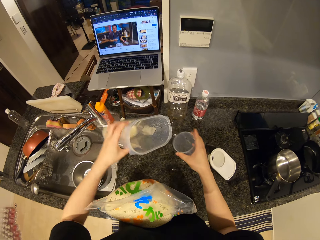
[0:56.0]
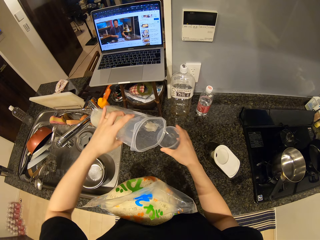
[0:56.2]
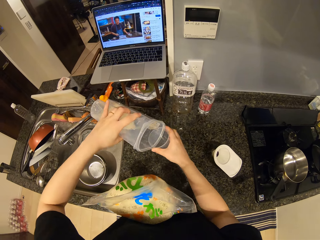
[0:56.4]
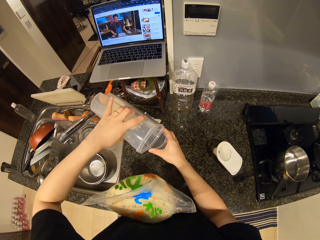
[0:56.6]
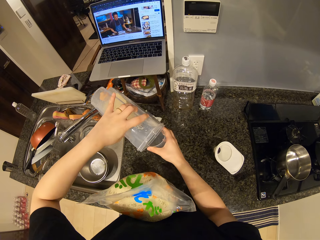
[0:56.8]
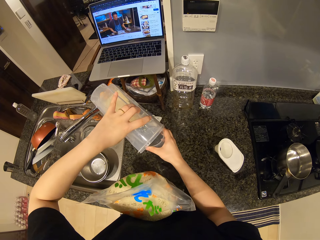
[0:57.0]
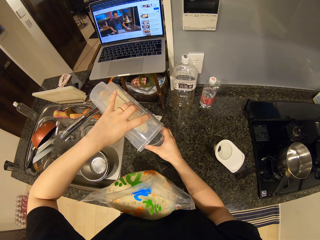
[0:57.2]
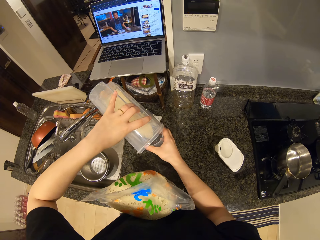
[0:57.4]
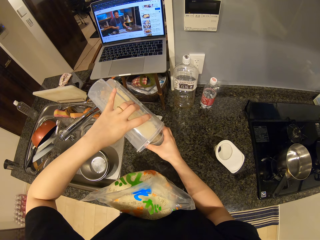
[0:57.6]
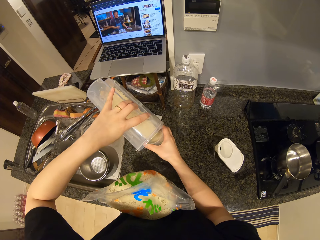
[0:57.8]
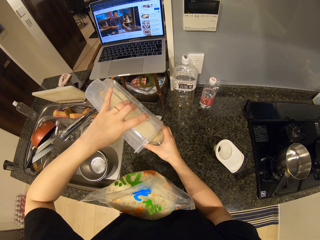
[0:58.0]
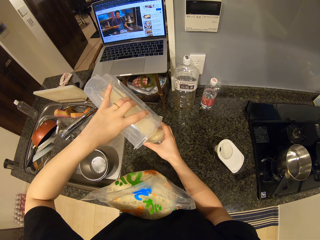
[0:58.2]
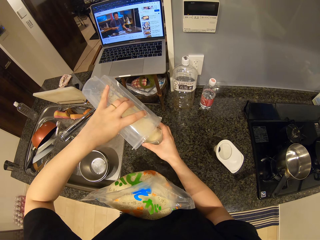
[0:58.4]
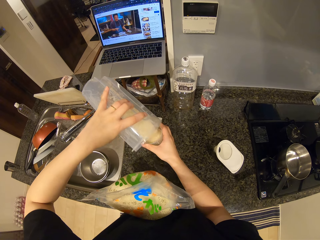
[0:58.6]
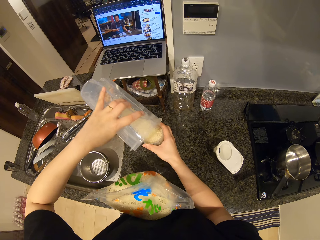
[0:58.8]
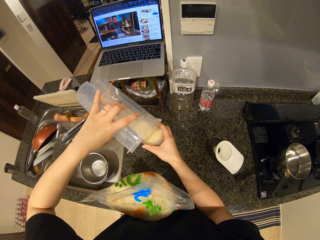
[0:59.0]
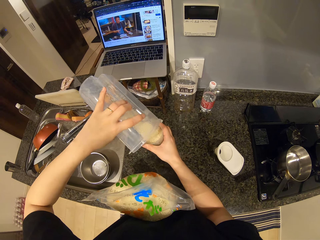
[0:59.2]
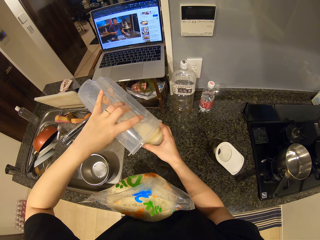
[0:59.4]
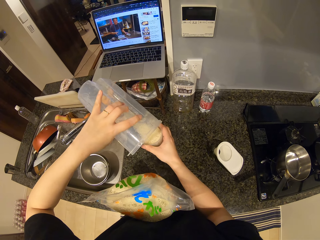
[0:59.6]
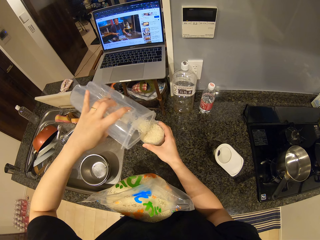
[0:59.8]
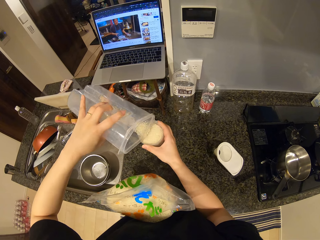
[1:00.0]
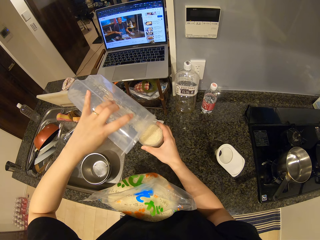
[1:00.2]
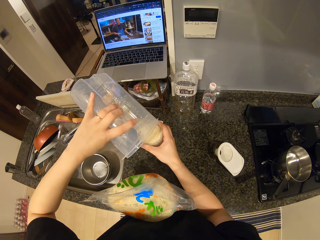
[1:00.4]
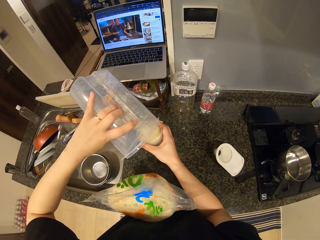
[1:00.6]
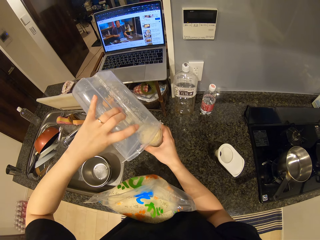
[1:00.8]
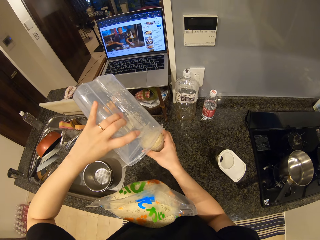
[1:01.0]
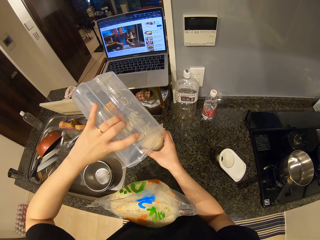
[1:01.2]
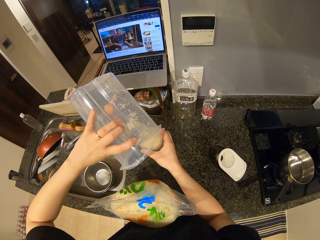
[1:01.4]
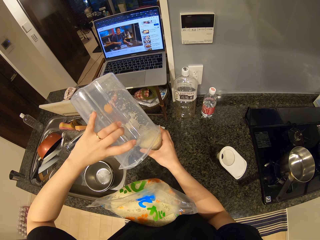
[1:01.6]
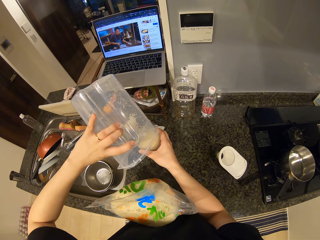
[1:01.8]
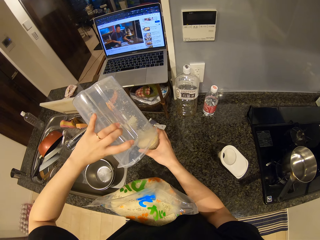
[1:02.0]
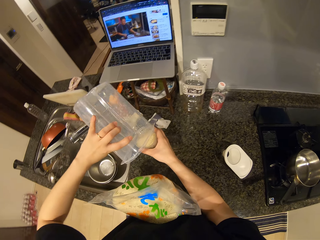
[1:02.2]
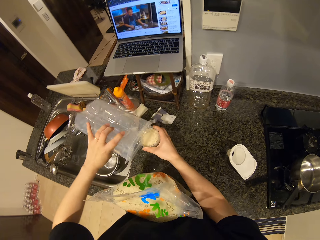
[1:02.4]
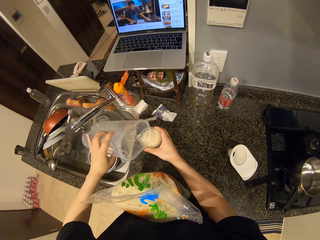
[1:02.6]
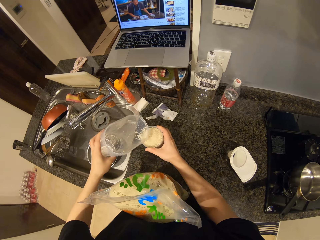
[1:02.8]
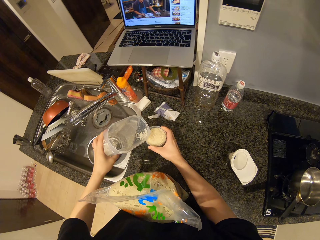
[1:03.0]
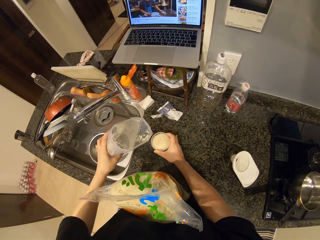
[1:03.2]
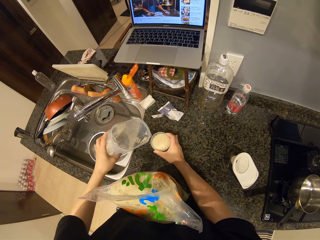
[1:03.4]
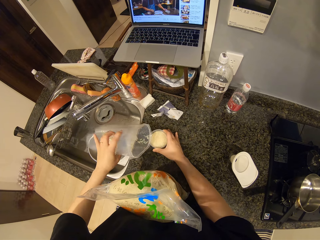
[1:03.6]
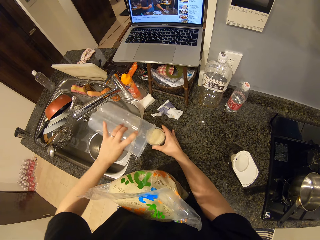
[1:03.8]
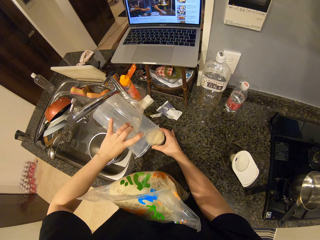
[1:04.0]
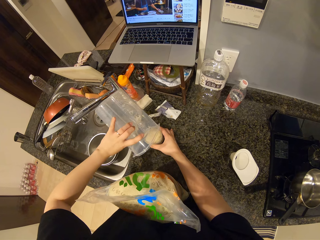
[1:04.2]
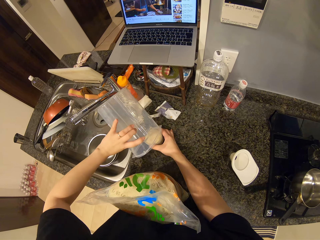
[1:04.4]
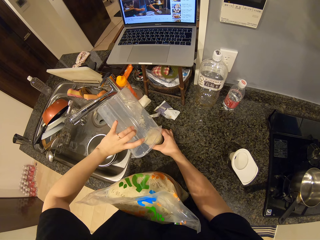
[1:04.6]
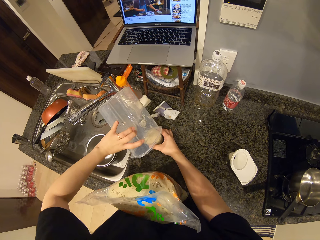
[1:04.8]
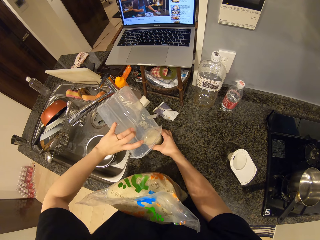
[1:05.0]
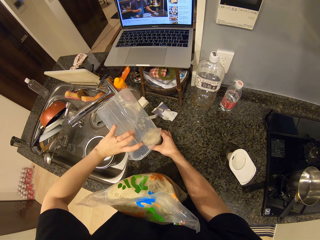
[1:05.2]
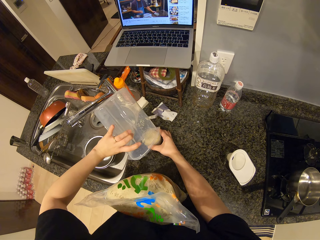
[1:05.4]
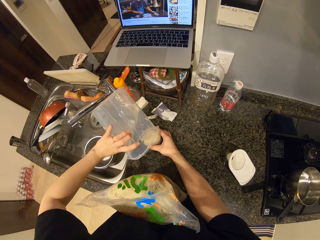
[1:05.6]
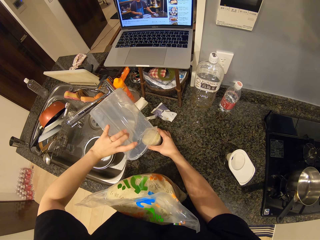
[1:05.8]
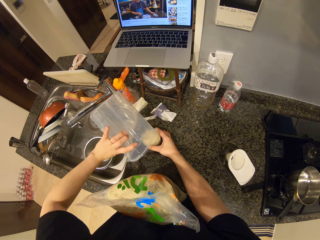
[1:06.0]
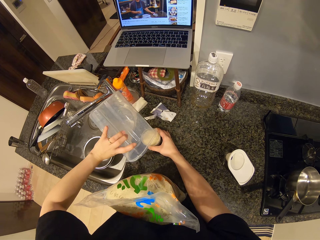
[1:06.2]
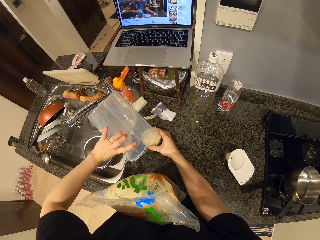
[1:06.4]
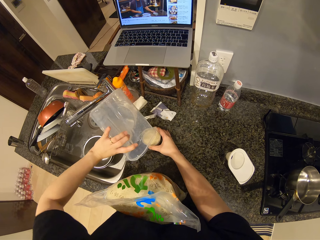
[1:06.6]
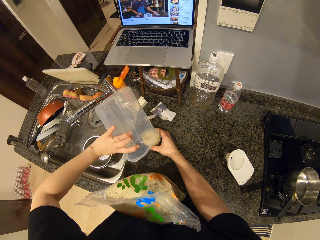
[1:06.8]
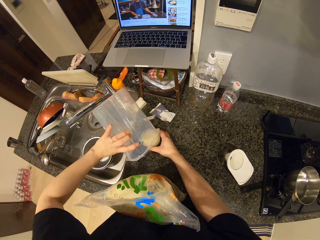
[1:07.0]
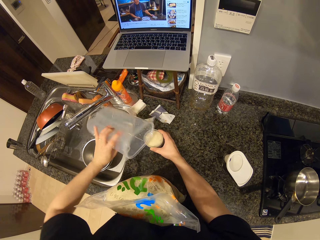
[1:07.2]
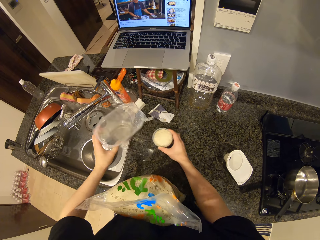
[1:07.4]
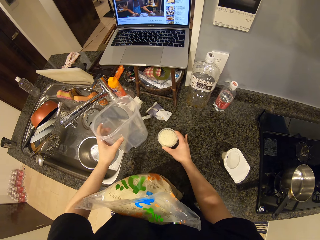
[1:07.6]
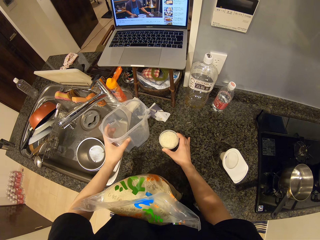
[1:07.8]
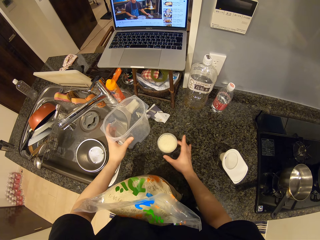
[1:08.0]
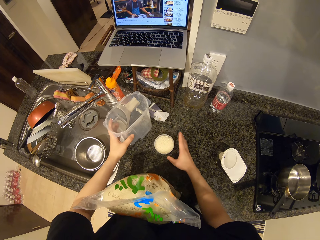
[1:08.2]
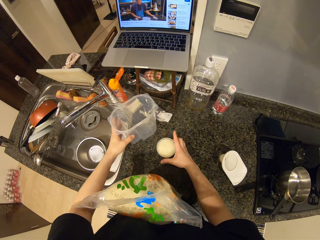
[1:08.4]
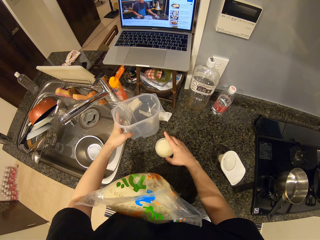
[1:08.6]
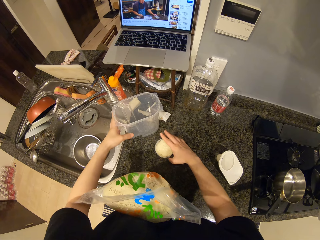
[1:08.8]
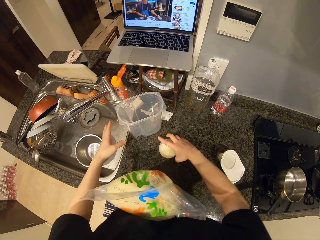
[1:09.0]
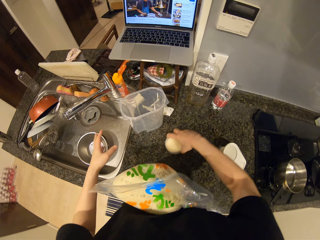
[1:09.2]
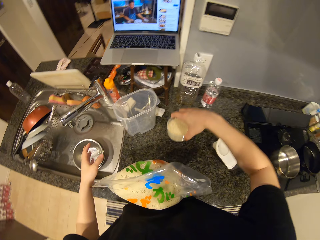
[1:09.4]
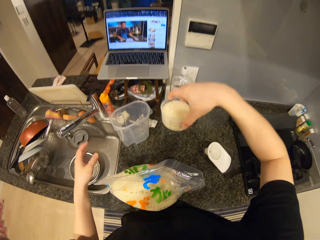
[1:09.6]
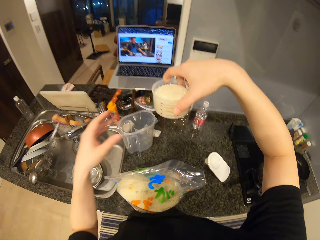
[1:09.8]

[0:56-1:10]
The camera wearer pours foodstuff or rice from the container into the container cover or measuring cup. She puts the measuring cup with rice on the counter. She moves the container cover on the kitchen surface. She puts the container on the counter. She lifts the container cover from the kitchen surface with her right hand.

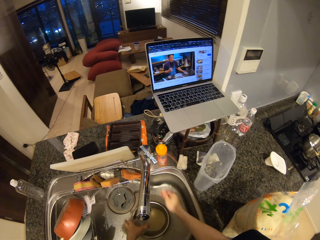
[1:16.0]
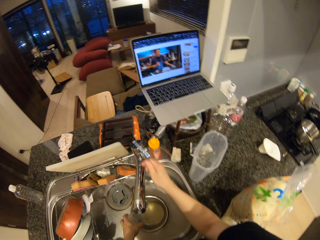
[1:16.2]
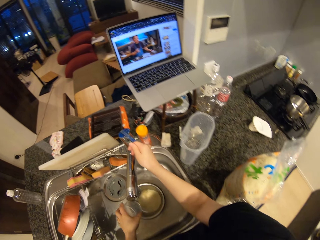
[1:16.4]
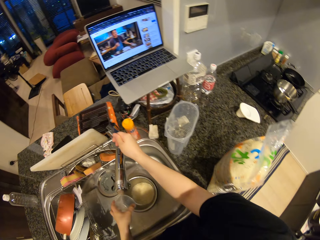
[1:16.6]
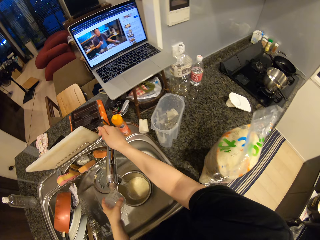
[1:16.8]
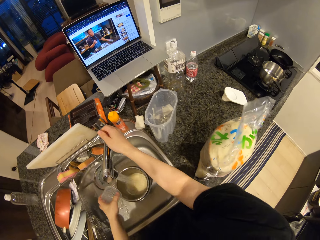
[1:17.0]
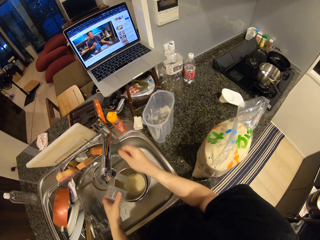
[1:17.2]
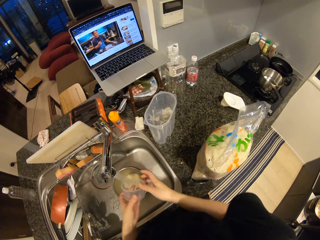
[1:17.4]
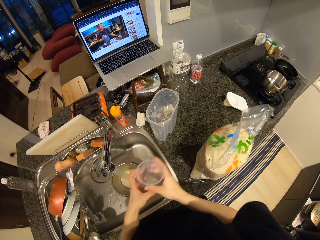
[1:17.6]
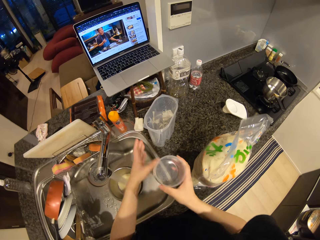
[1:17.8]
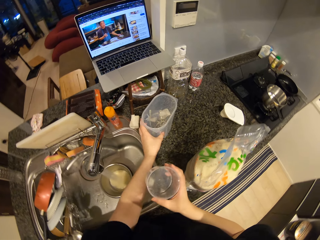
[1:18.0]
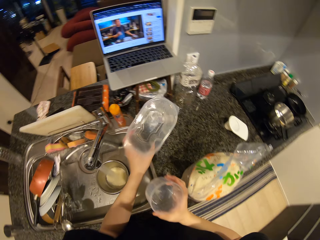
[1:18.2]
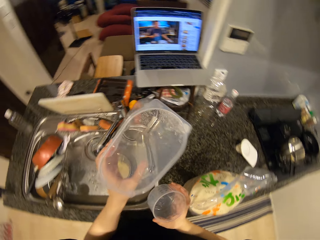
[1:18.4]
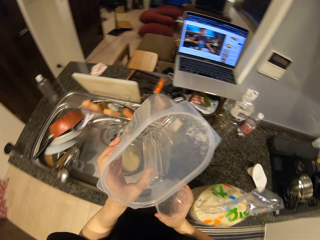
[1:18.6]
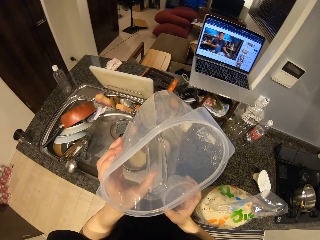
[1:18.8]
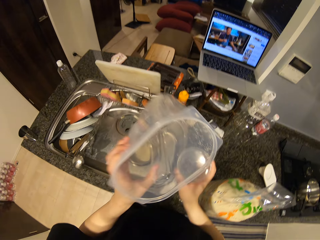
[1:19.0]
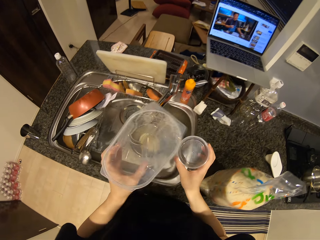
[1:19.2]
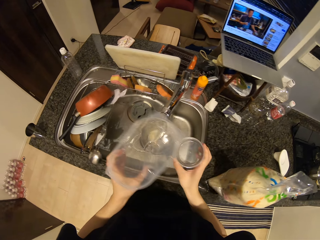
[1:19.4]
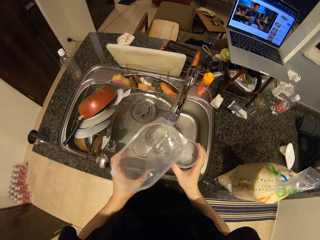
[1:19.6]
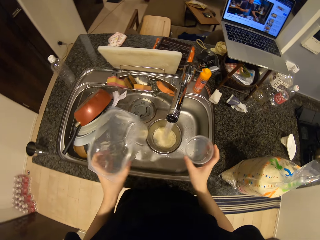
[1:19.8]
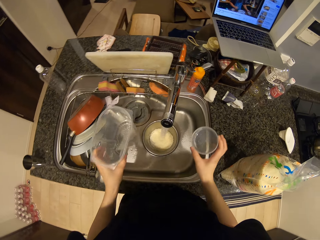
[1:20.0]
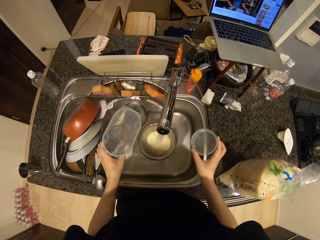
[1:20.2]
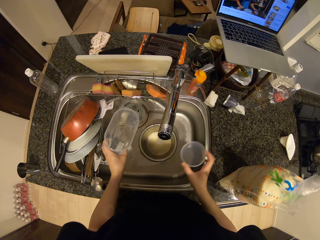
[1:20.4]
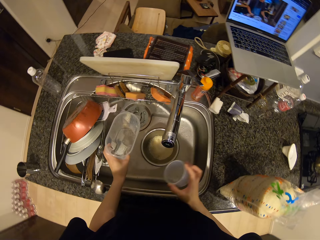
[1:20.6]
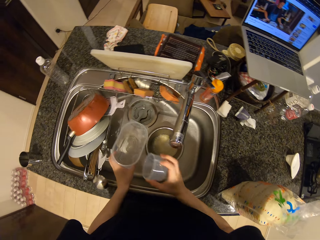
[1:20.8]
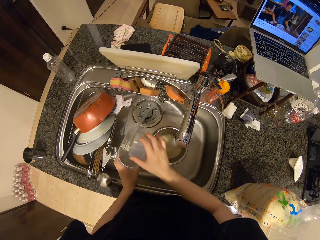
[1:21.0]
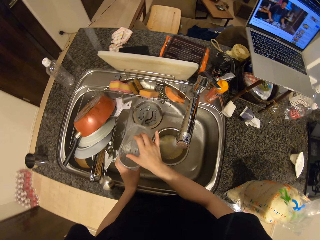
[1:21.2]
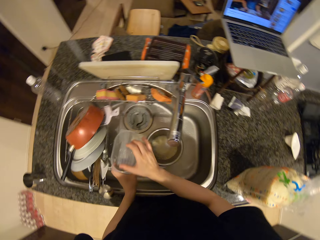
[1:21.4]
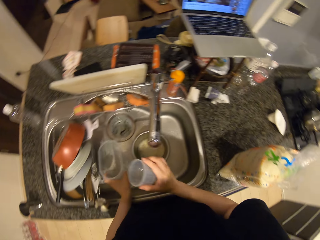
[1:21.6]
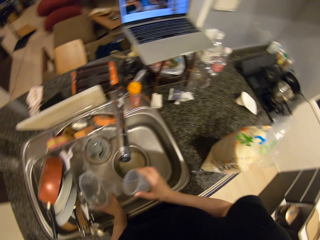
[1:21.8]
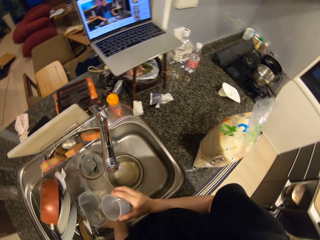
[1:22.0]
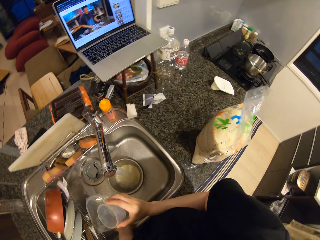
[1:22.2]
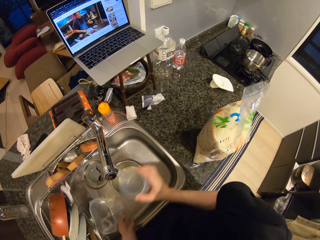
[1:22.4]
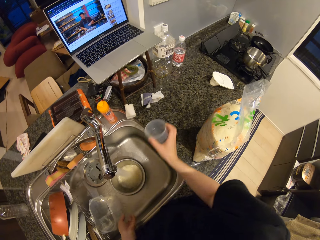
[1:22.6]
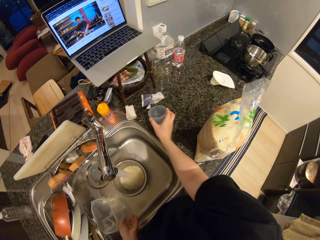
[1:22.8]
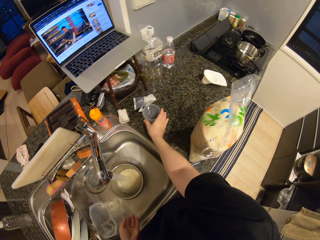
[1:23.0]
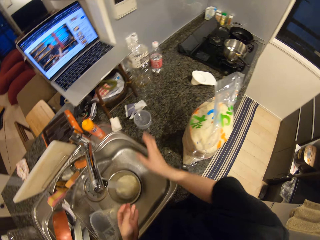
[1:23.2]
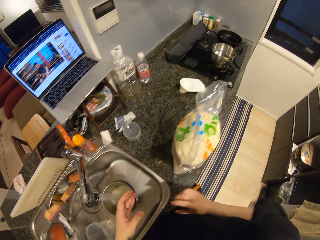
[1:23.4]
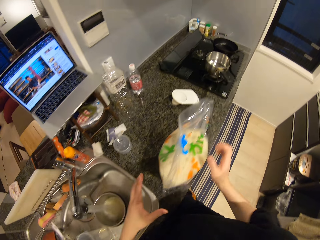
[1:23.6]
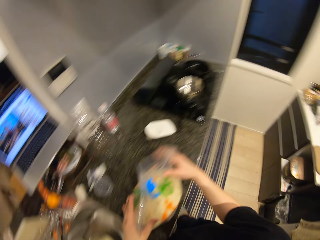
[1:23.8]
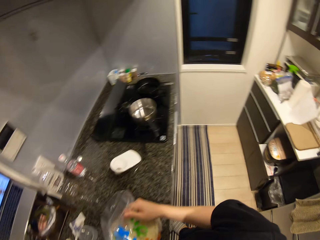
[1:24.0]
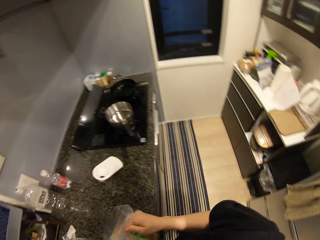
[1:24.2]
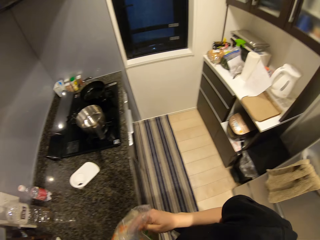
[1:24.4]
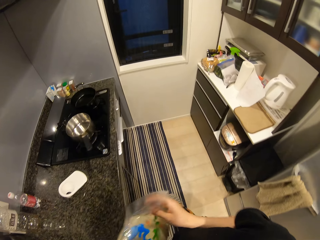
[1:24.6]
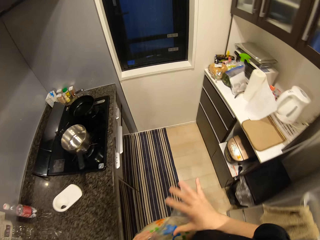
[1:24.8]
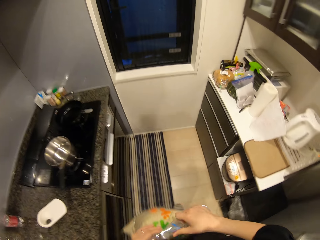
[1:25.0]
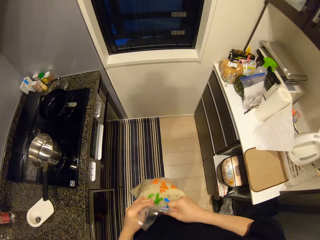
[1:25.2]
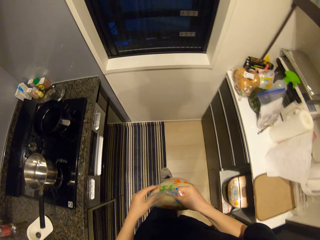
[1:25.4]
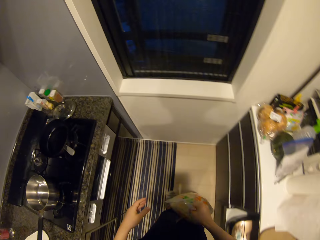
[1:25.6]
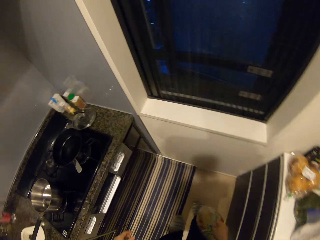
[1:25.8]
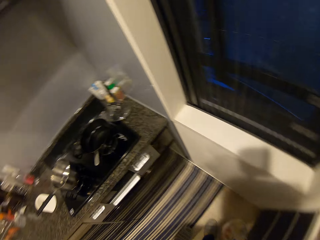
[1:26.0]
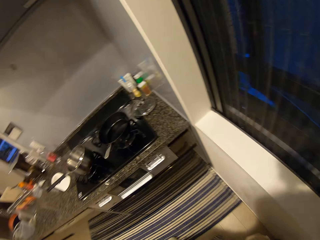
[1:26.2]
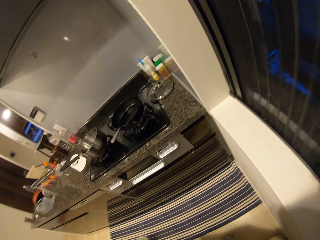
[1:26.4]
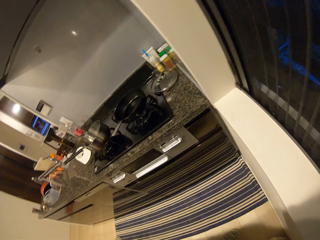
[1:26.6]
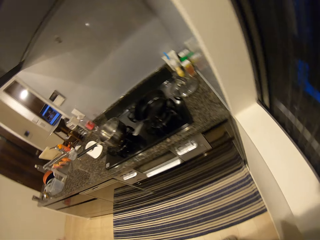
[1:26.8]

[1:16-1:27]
The camera wearer shakes the container cover or measuring cup with her left hand. She turns the tap on. She runs the water over the rice. She picks up the container on the kitchen surface with her left hand. She hits the container and its cover together. She looks at the container. She drops the container in the wash sink with her left hand. She drops the container on the kitchen surface with her right hand. She puts the measuring cup on the counter. She picks up the rice from the counter. She walks to the counter.
